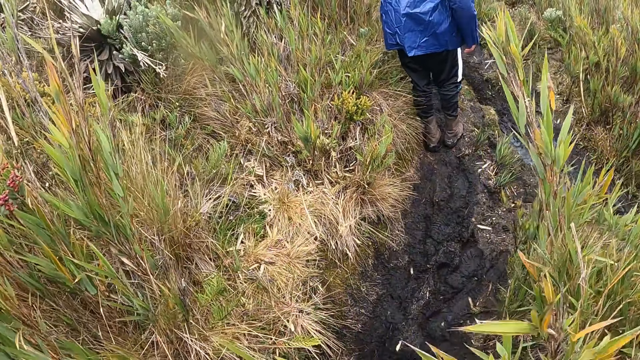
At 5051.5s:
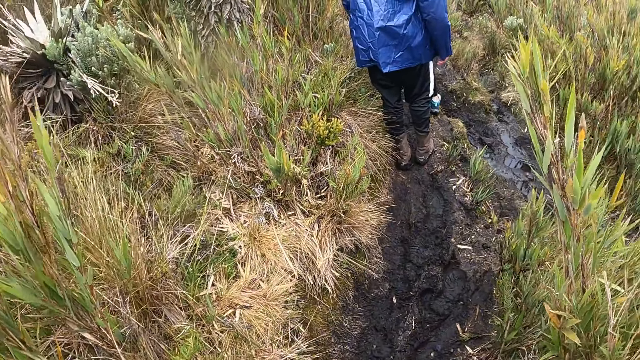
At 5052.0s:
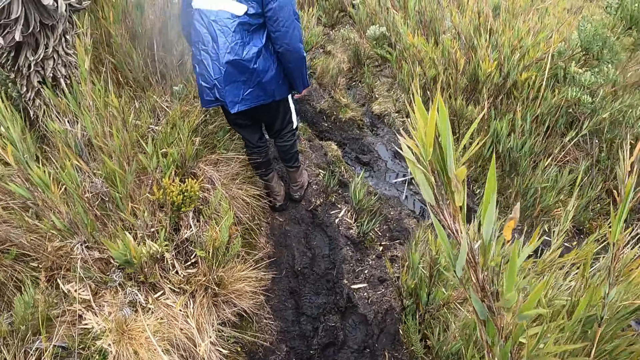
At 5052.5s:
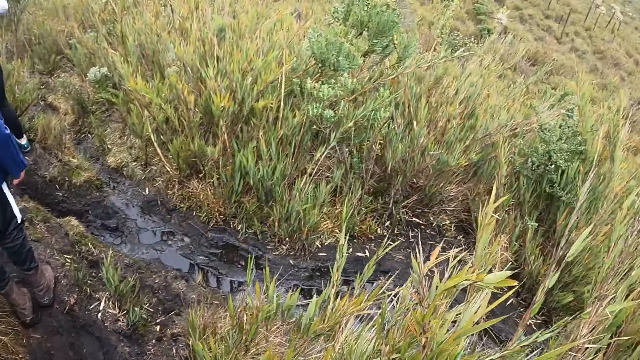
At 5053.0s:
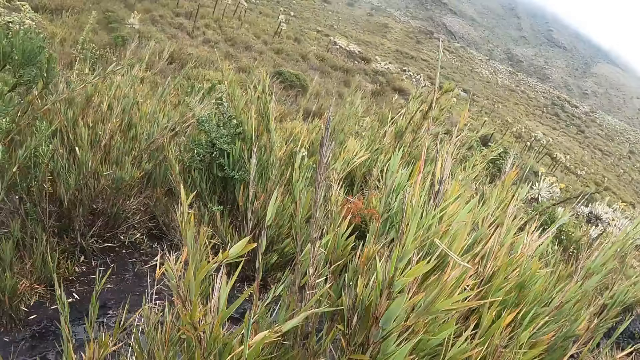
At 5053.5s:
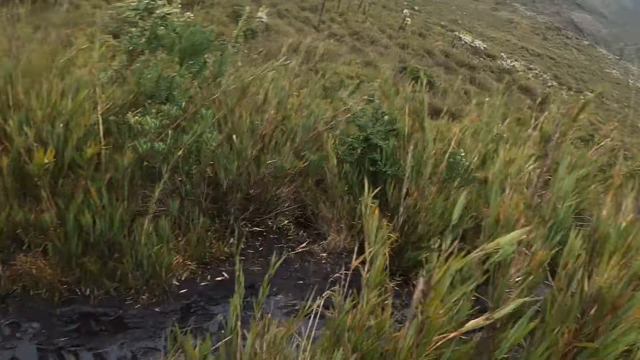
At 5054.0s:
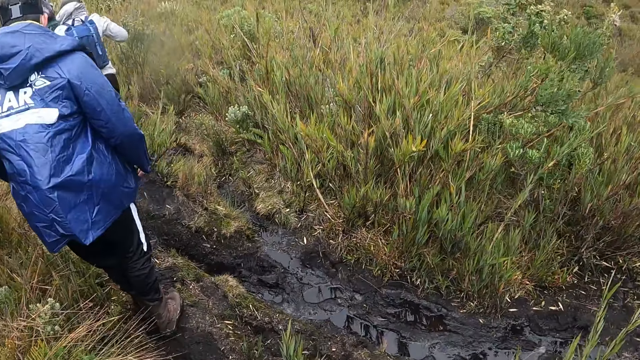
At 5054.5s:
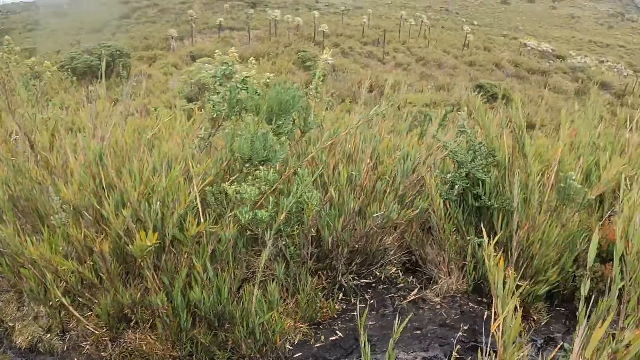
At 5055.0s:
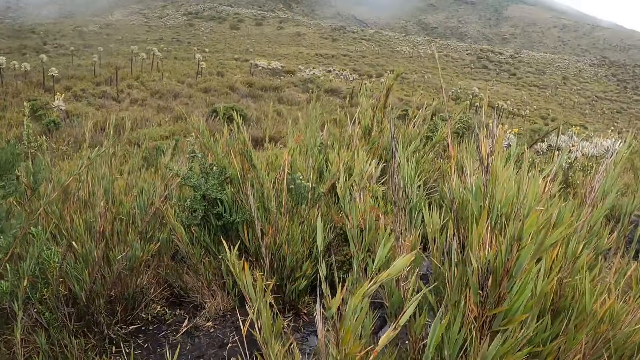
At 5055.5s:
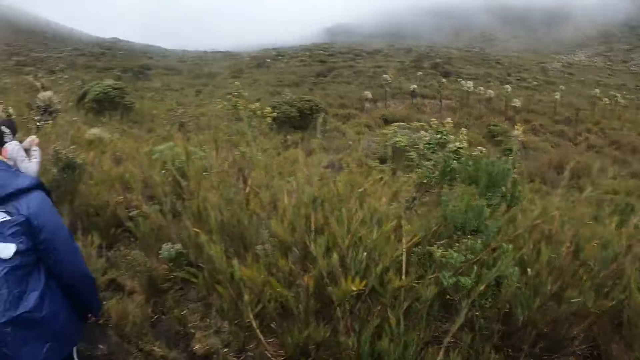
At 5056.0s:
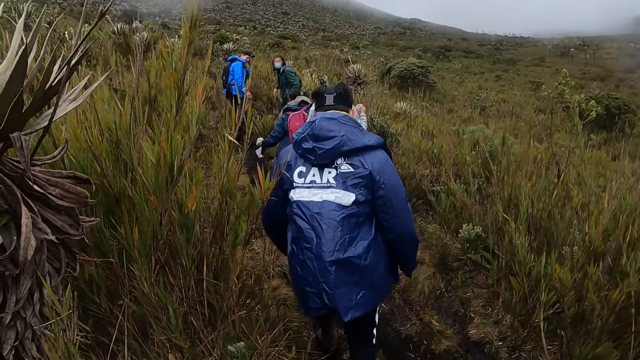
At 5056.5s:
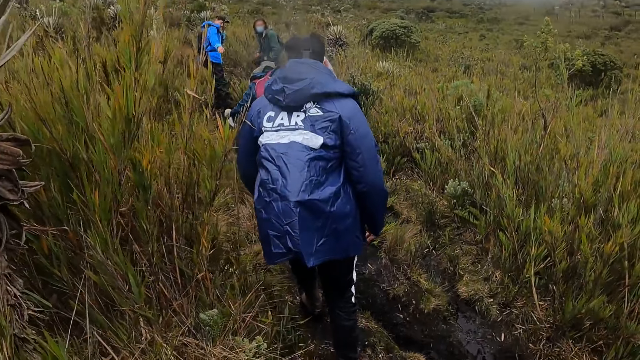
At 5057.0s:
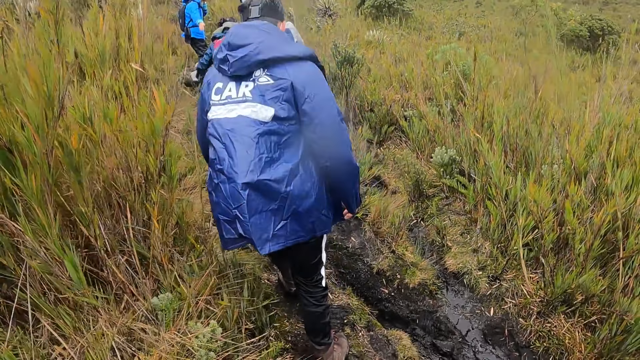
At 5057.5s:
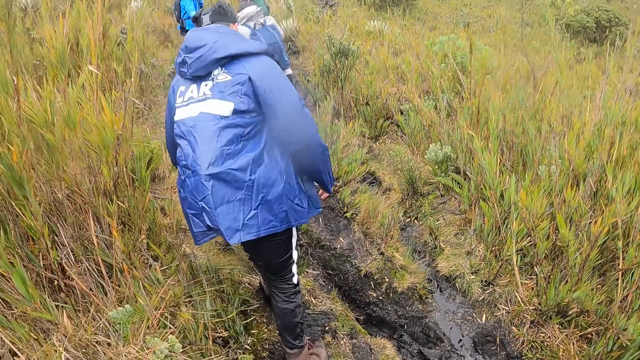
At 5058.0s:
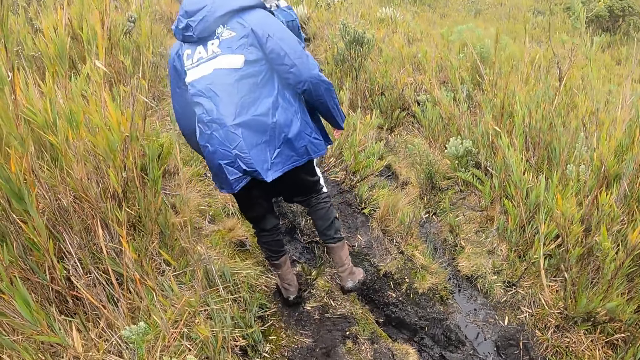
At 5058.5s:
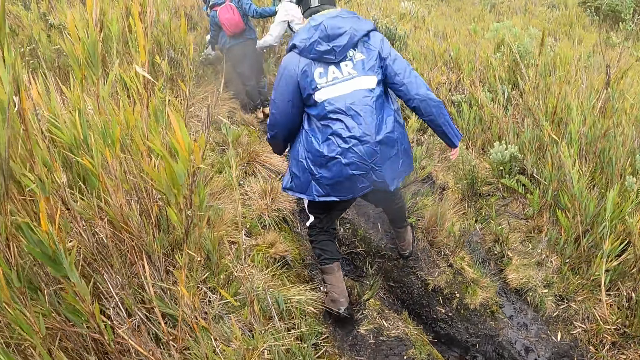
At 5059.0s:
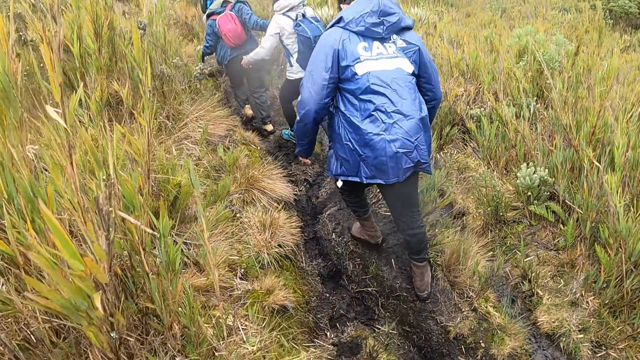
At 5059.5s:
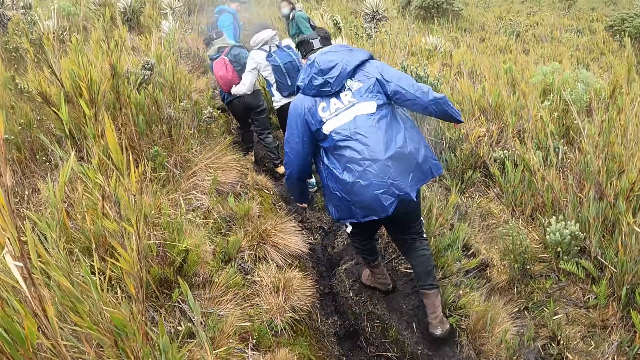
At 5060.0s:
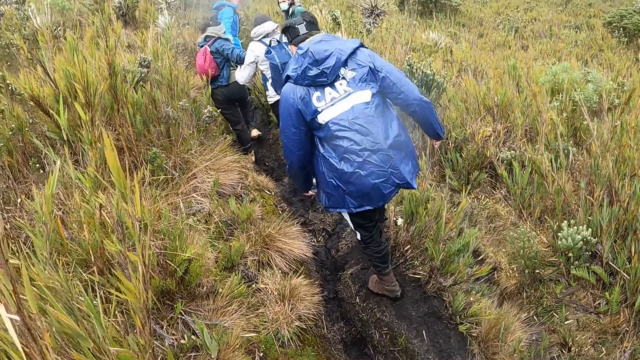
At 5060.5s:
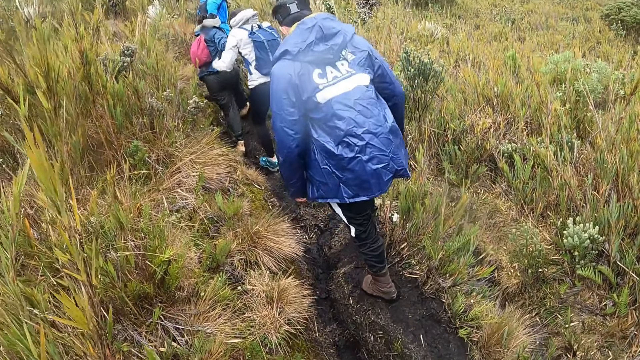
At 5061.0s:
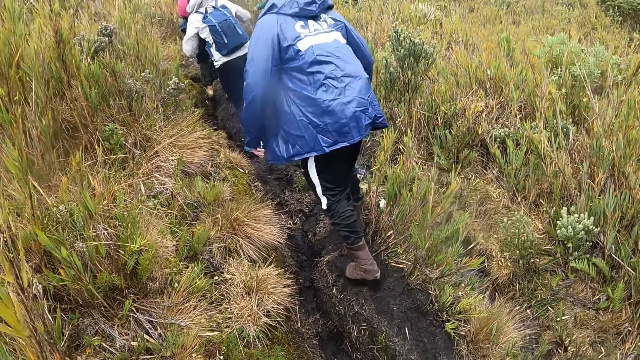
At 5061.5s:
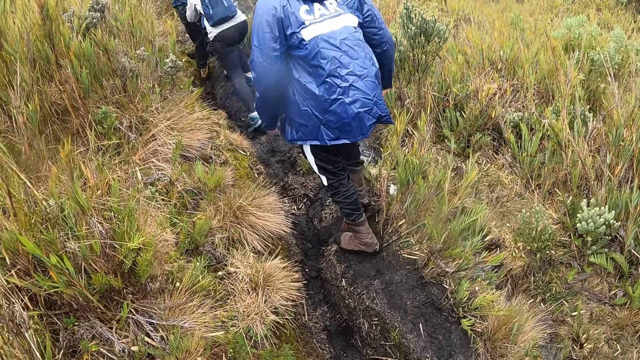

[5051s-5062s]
The camera wearer looks around. They walk up the hill.

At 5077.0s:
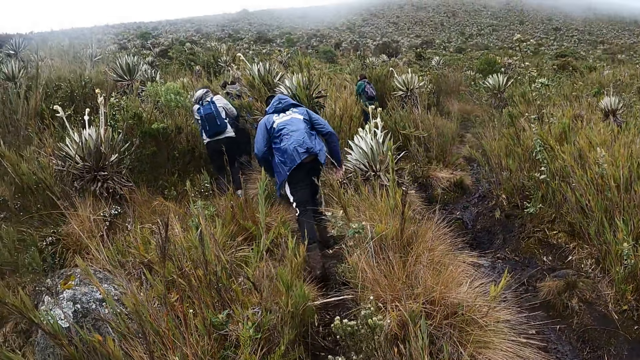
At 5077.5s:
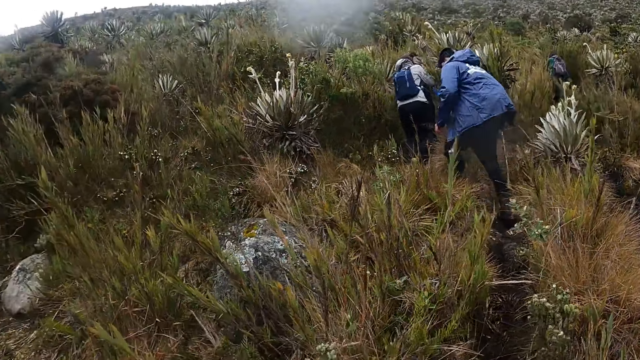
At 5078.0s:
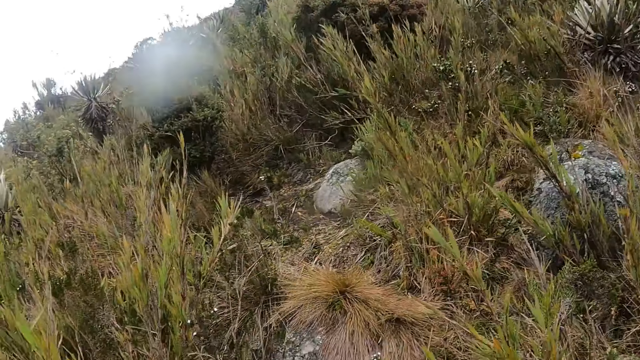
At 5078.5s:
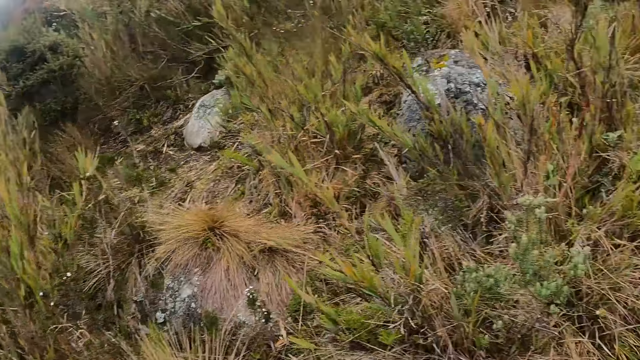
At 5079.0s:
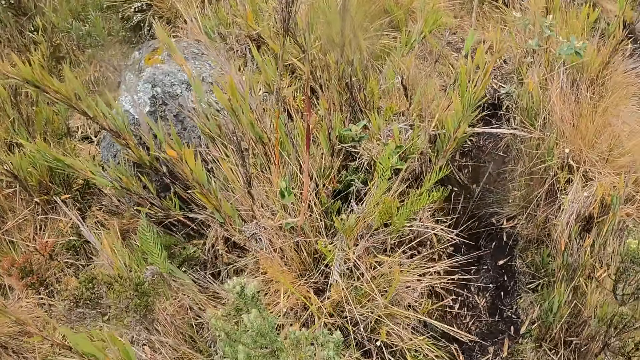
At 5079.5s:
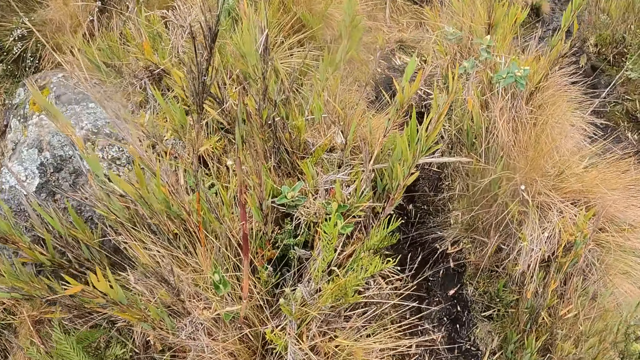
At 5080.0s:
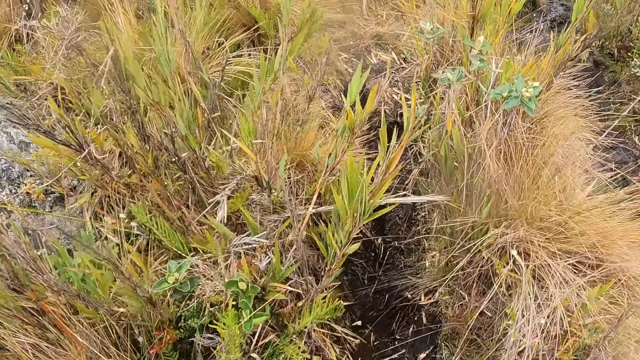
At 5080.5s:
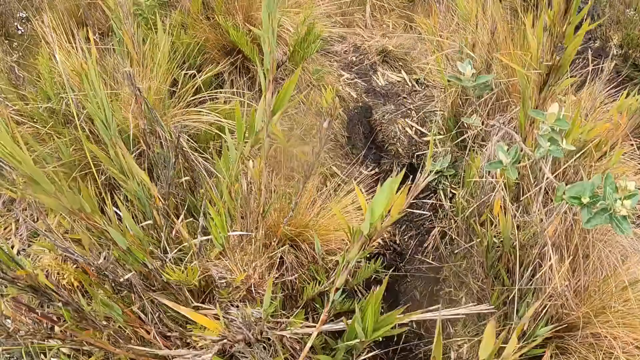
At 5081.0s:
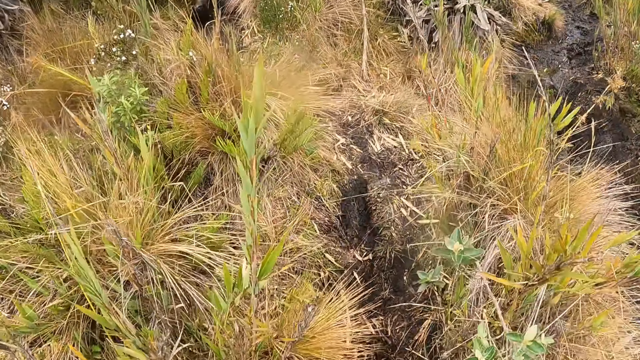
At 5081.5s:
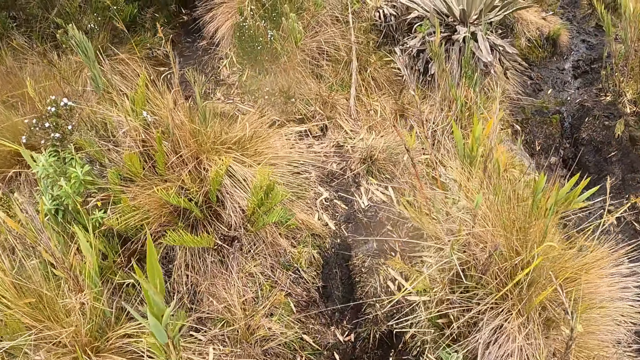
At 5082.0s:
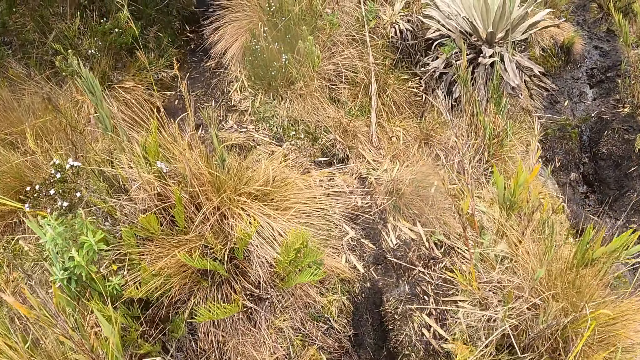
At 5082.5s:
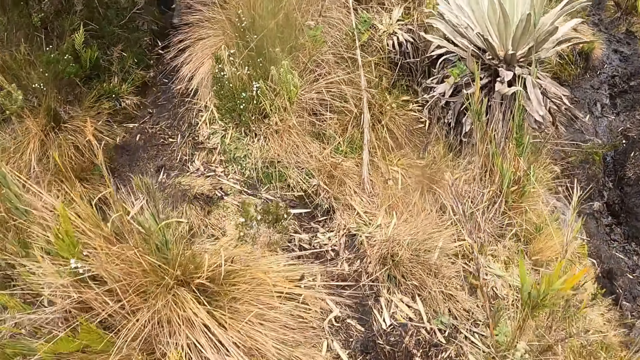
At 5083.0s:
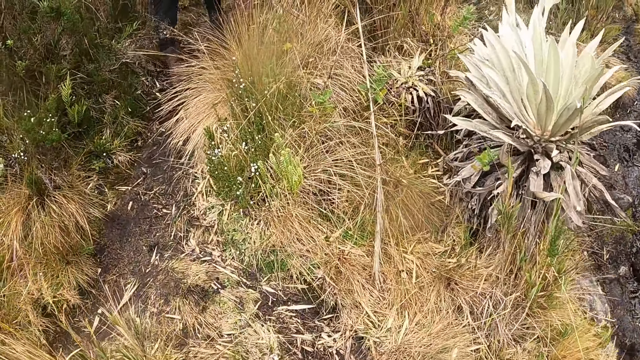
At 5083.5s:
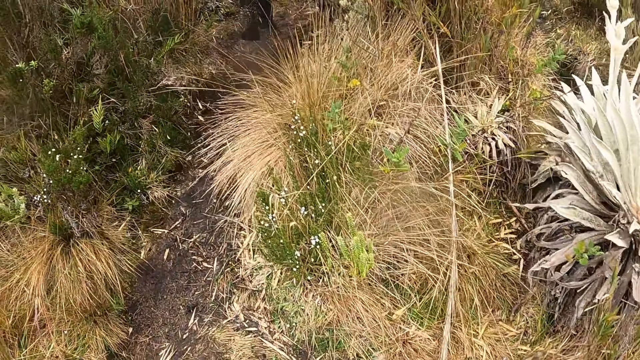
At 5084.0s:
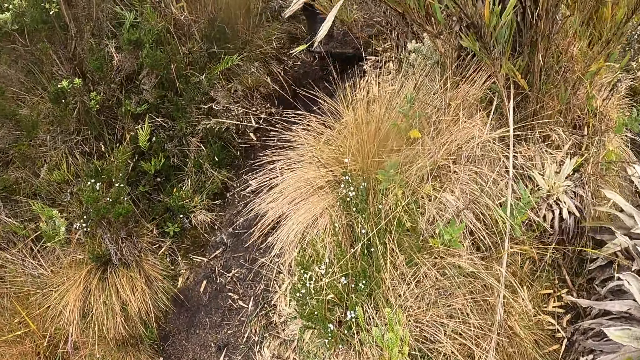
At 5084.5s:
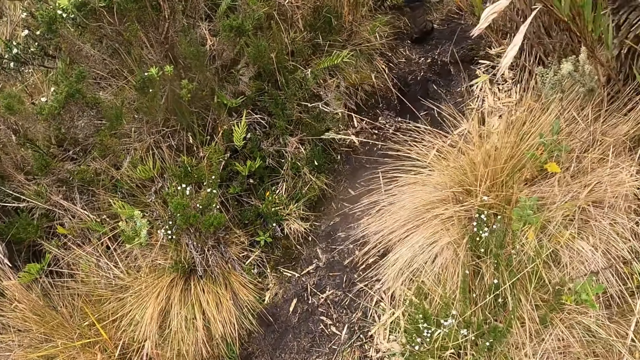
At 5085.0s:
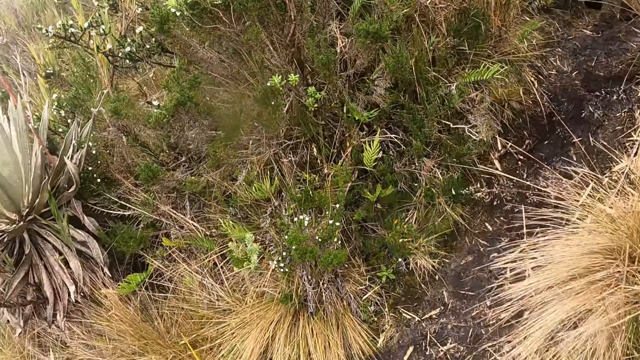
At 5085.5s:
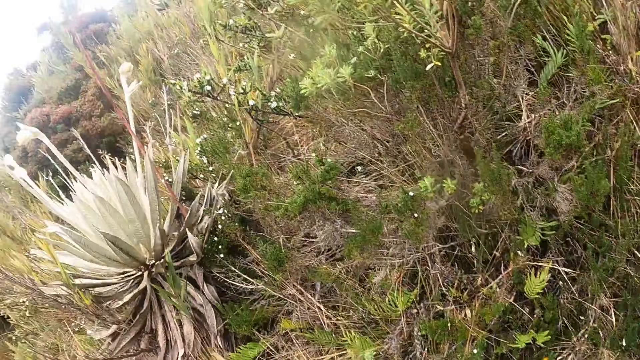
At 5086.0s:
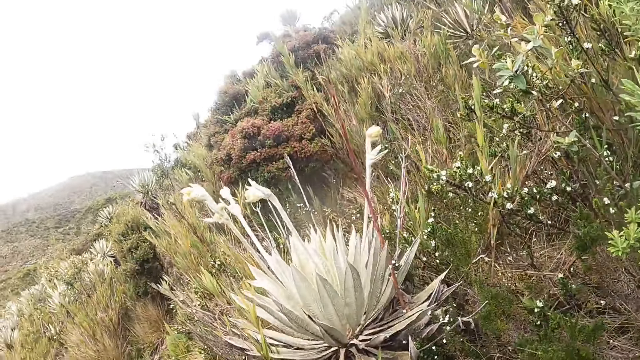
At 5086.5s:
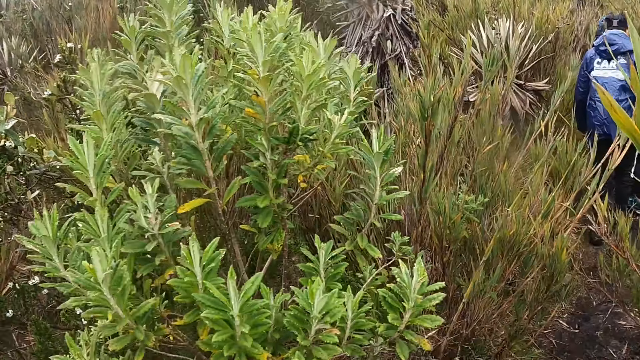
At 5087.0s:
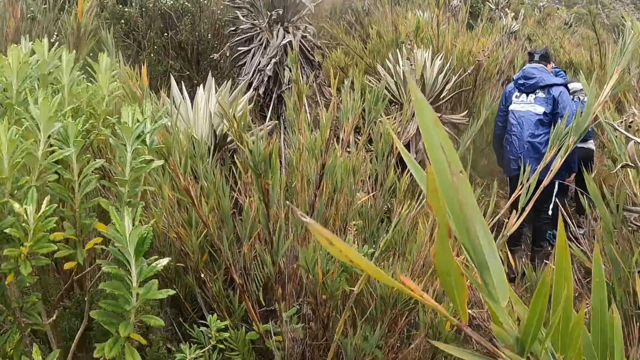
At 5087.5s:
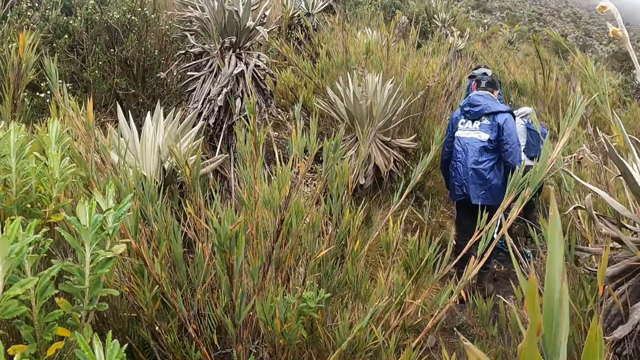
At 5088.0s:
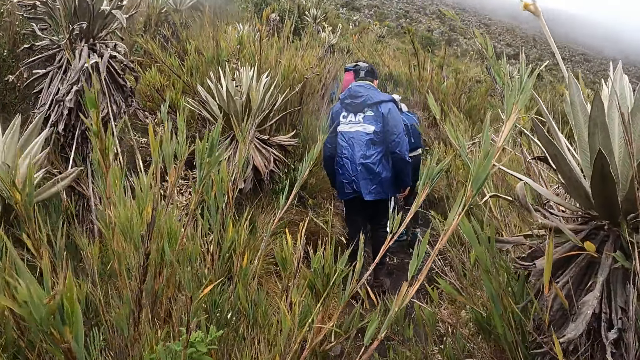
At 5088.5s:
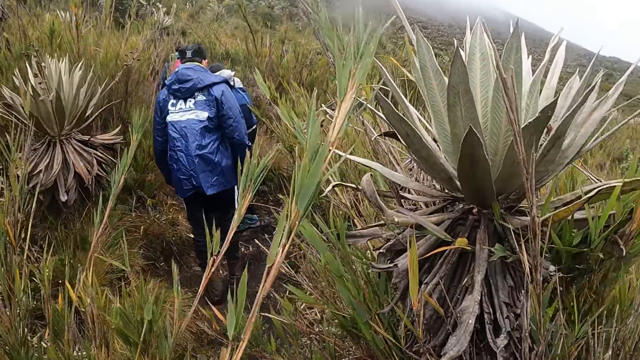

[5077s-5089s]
The camera wearer looks around. They walk up the hill. They look around.
